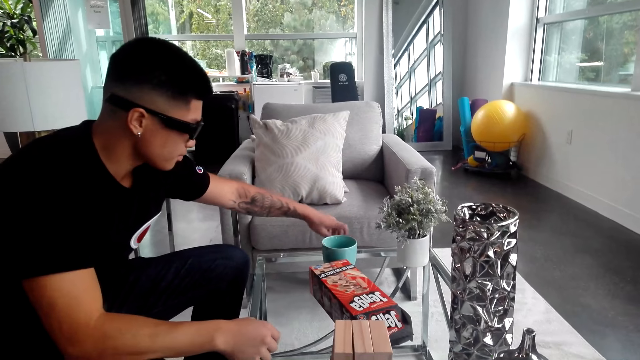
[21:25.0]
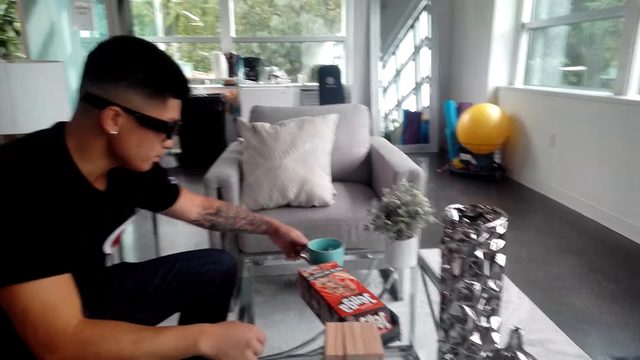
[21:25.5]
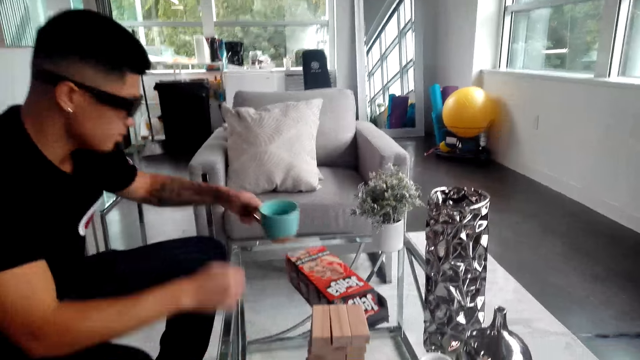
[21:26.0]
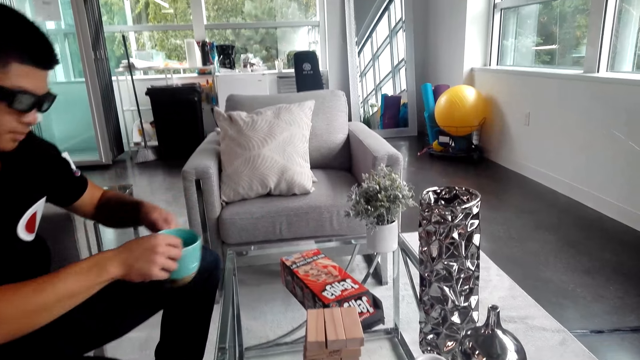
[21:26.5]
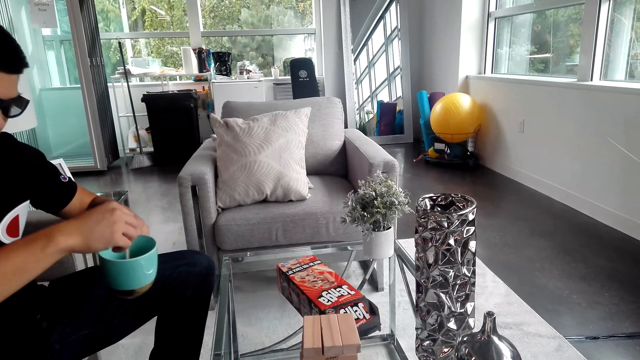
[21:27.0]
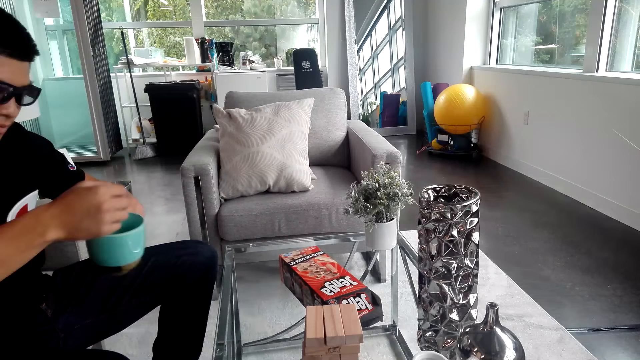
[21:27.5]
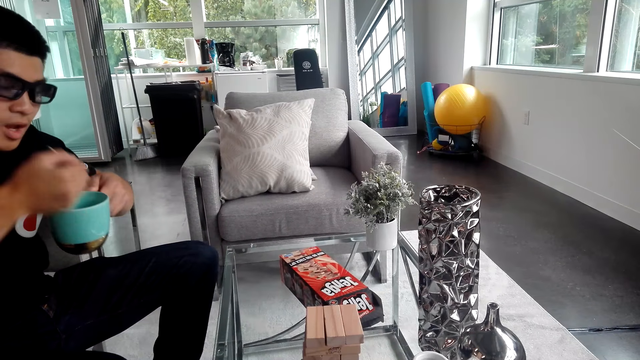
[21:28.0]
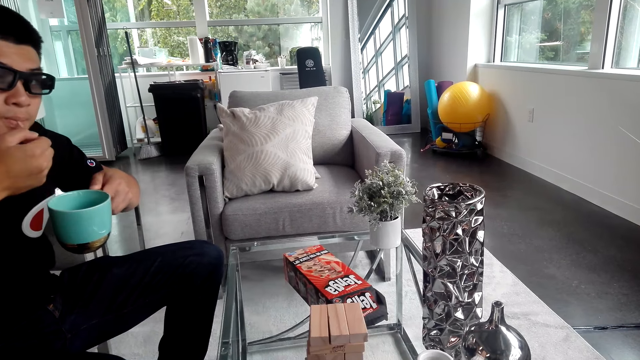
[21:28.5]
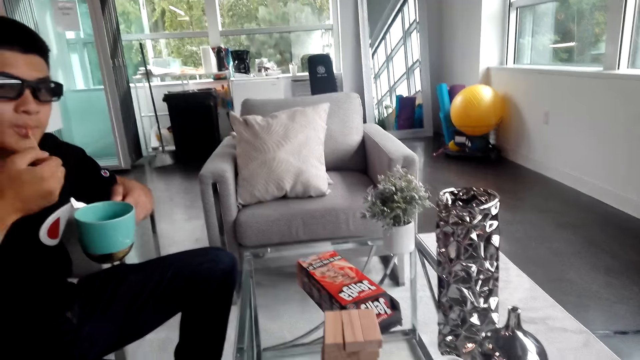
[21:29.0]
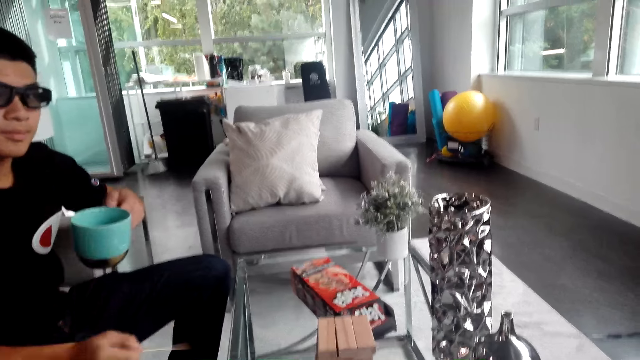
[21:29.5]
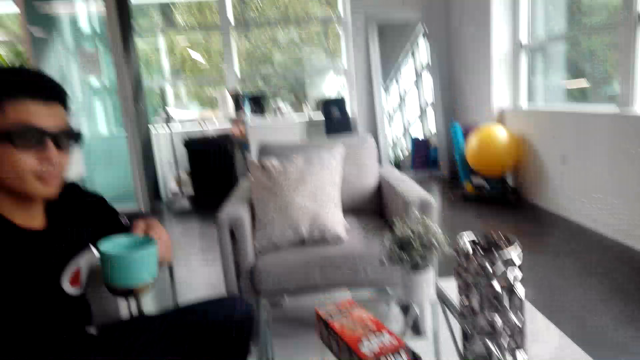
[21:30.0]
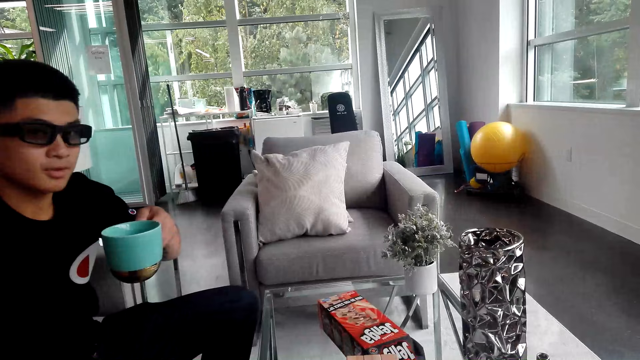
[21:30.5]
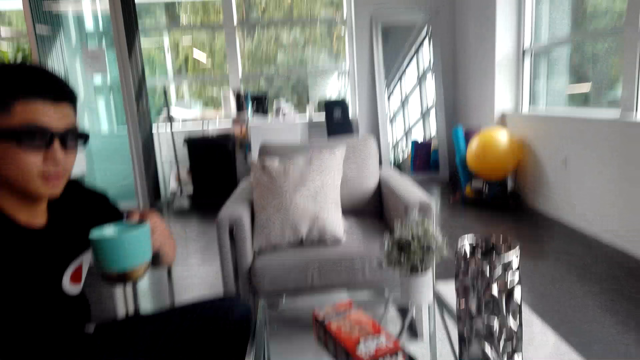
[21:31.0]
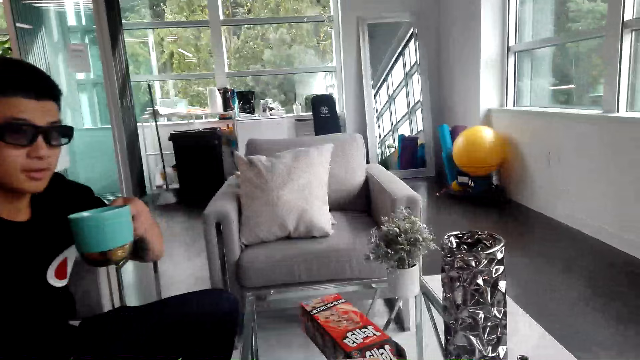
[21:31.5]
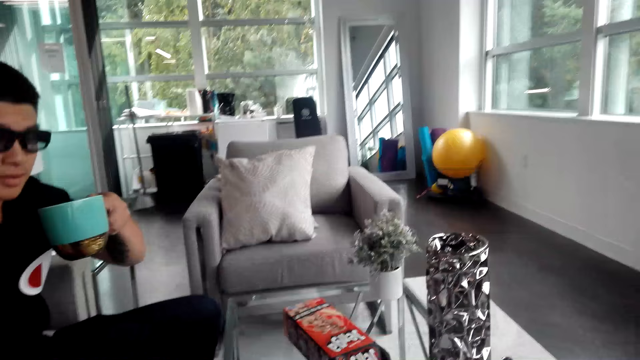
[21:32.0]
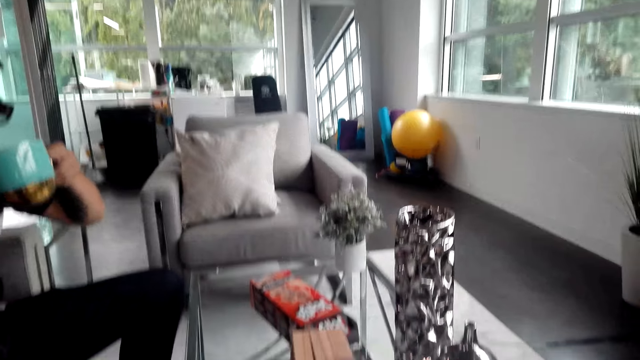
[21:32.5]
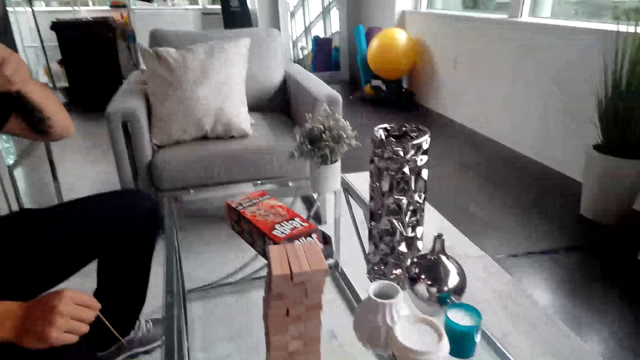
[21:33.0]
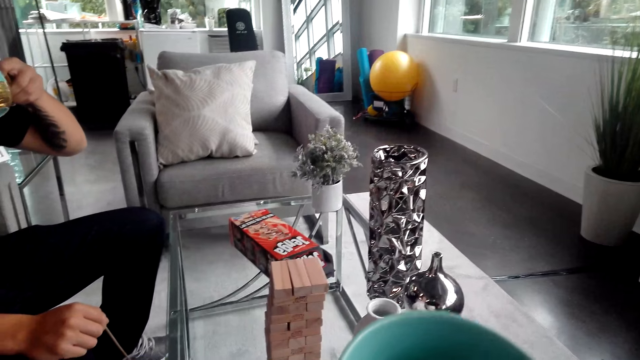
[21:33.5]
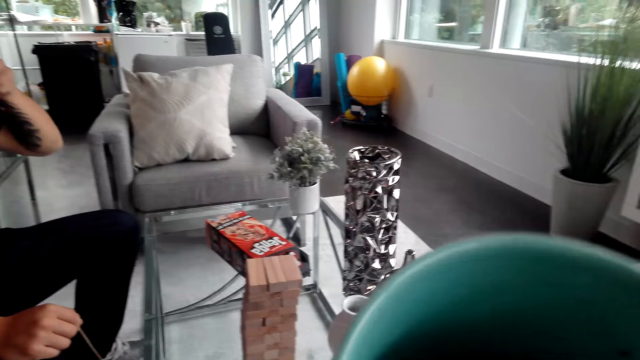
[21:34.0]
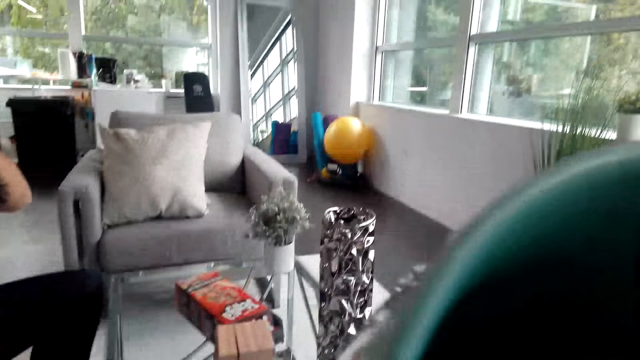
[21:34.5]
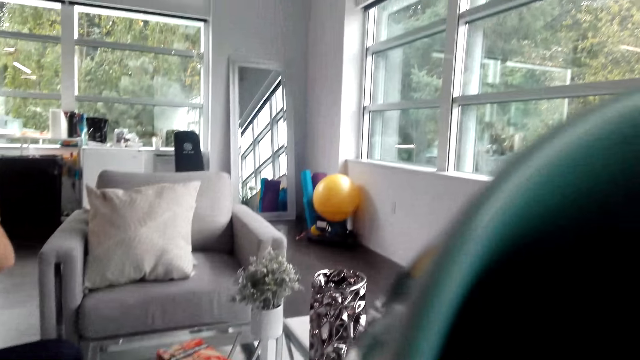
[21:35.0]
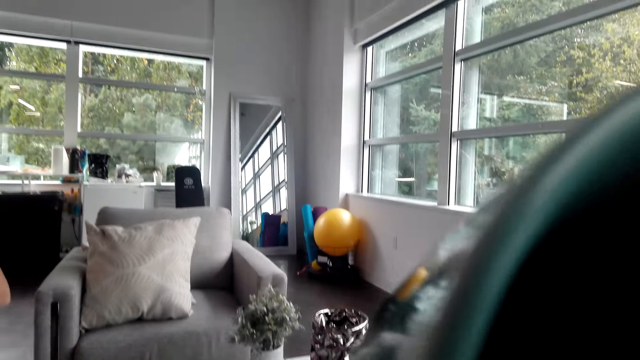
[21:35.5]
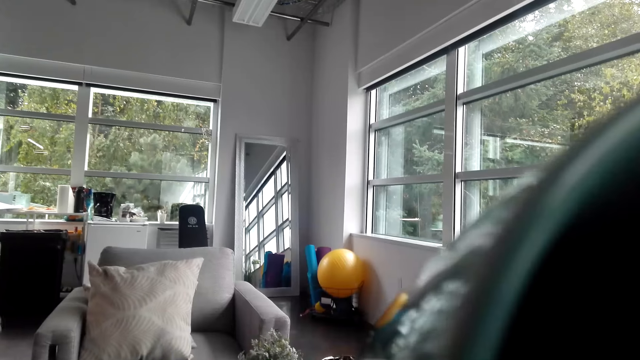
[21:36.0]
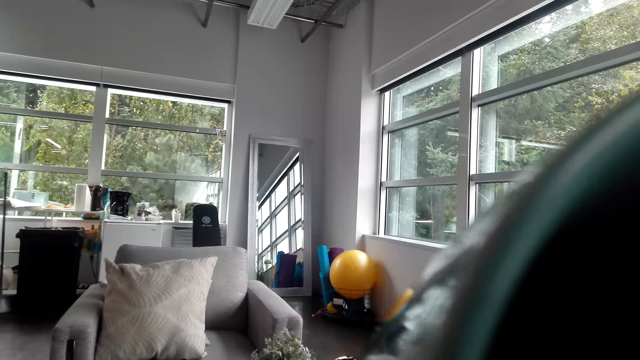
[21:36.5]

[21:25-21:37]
A man takes the cup of tea on the table. The man stirs in the cup using the stir stick or chopstick, licks the stir stick, and moves the chopstick down. The man drinks the tea. The camera wearer drinks from a cup.

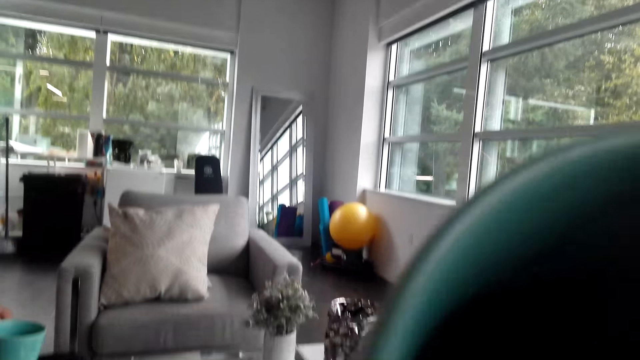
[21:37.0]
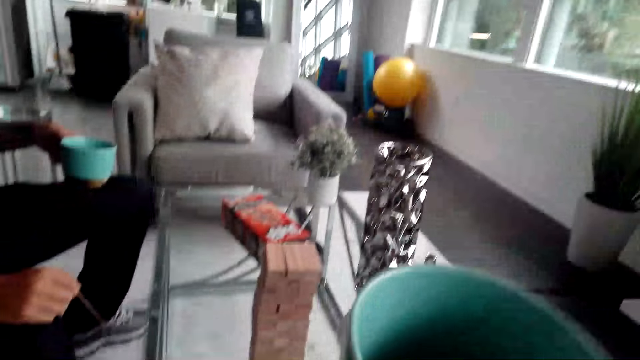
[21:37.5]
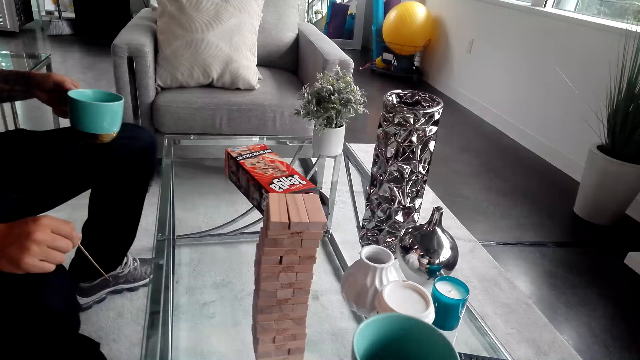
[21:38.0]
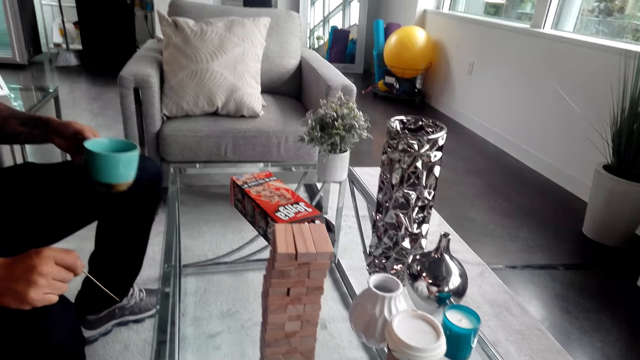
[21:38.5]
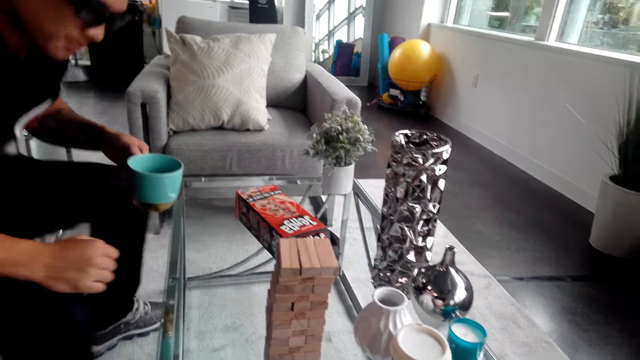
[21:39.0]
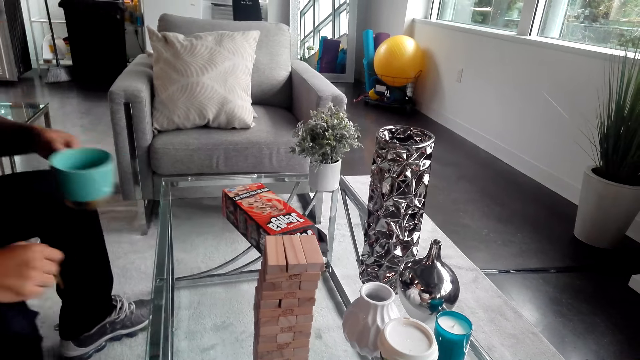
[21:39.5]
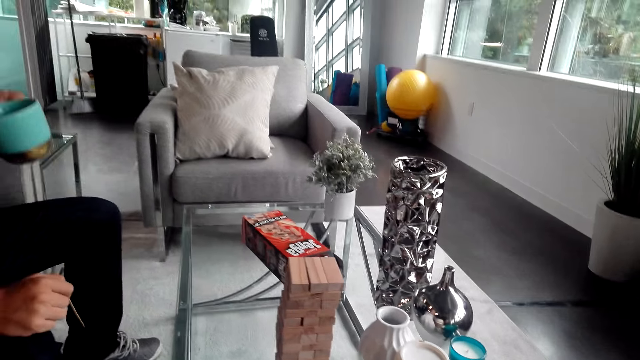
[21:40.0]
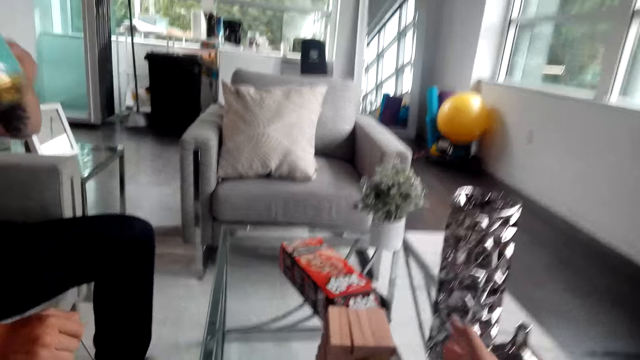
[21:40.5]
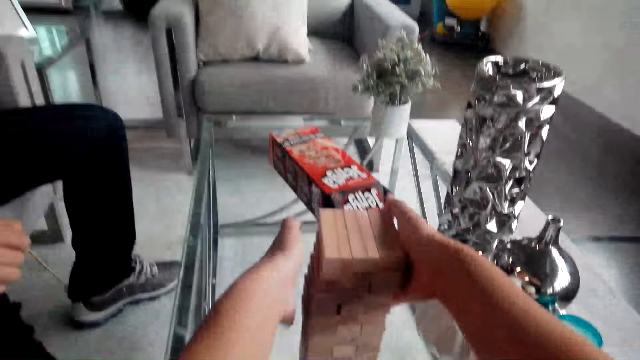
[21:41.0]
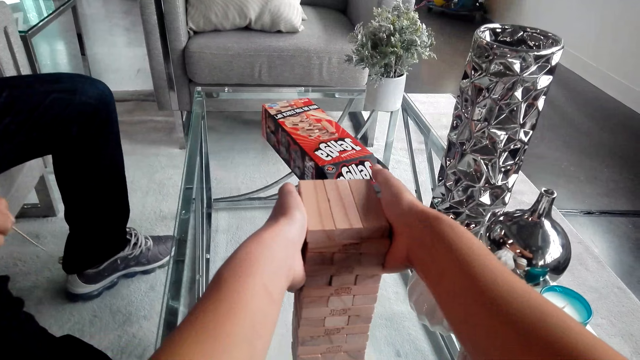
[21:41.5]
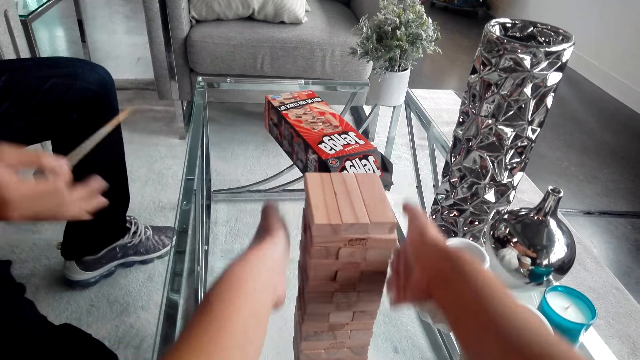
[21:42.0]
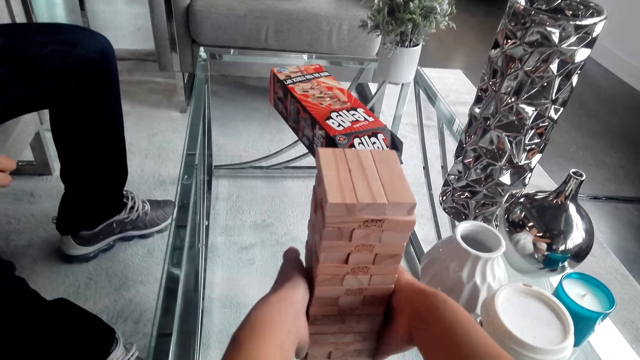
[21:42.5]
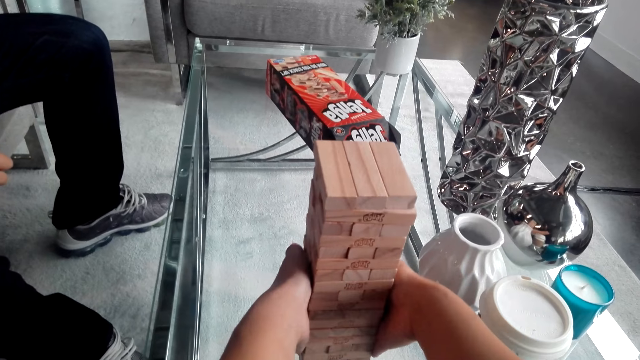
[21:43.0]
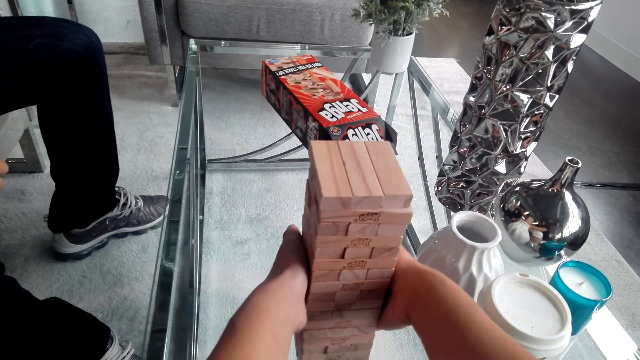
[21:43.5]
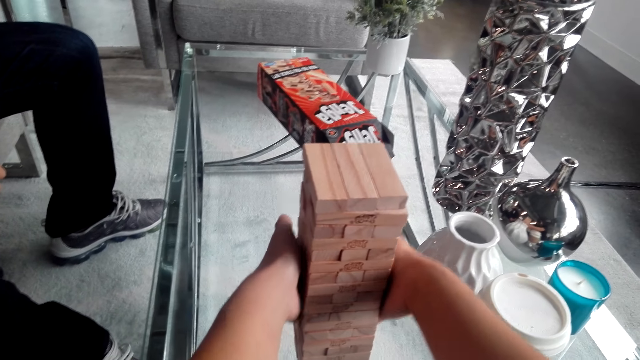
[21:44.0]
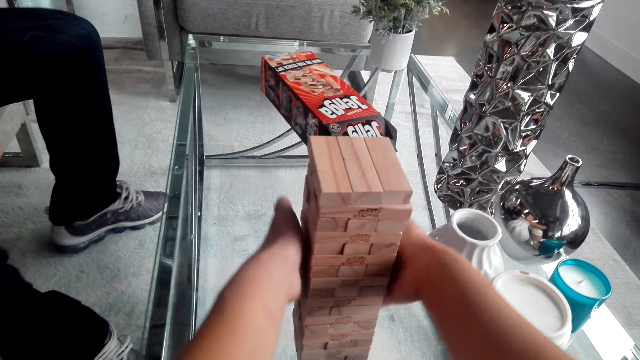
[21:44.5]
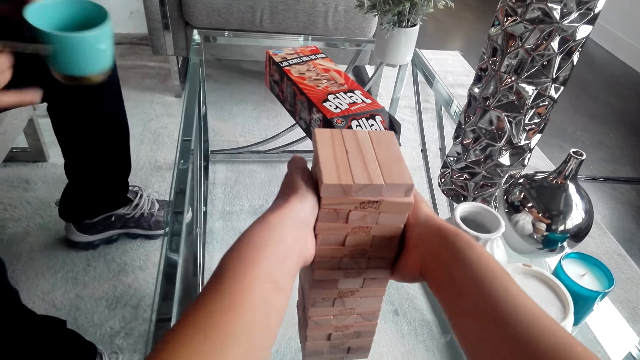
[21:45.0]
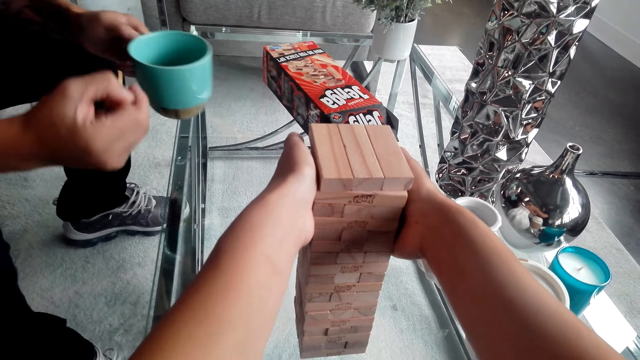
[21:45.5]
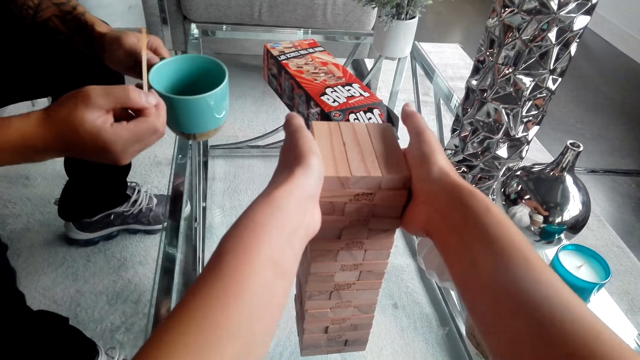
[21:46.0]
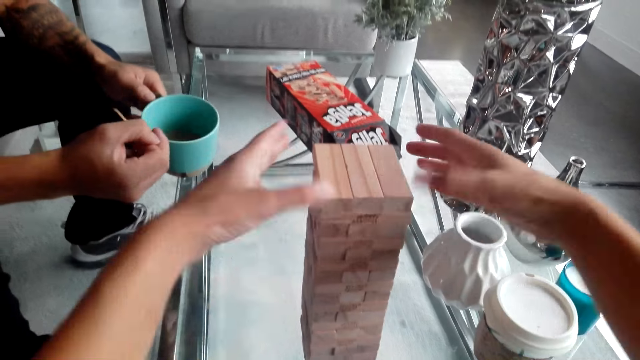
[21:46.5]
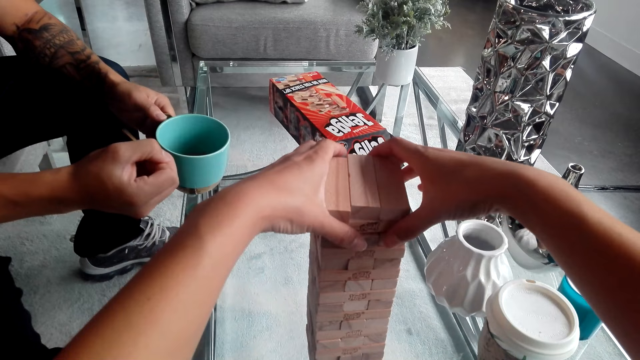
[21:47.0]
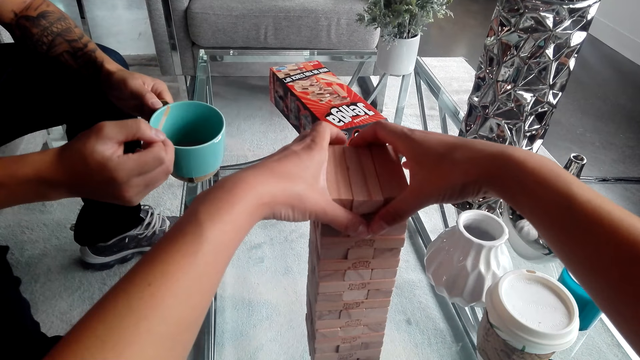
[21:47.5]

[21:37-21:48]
The camera wearer puts the cup on the table. A man adjusts the sitting position on the chair and drinks from the cup. The camera wearer adjusts the jenga pieces on the table and touches the cardboard. The man drinks the tea, moves close to the table, and adjusts the stir stick.
